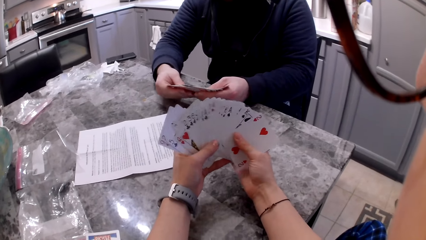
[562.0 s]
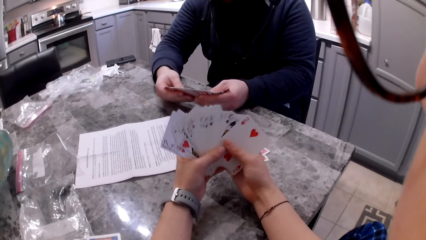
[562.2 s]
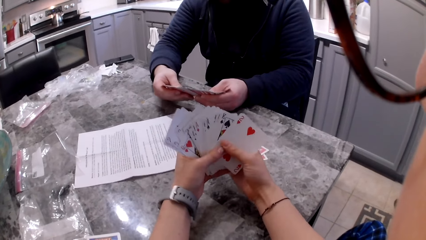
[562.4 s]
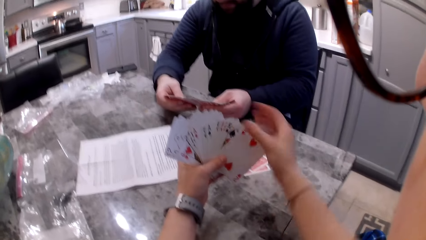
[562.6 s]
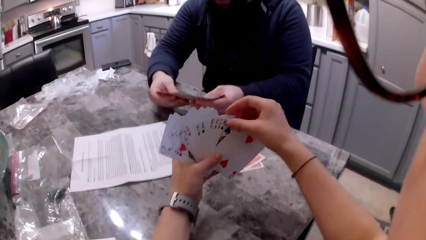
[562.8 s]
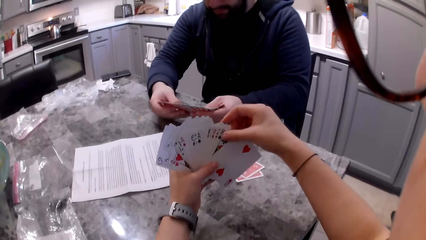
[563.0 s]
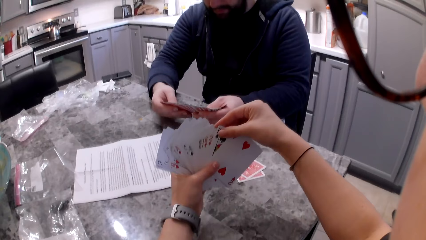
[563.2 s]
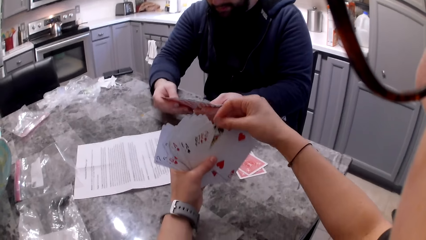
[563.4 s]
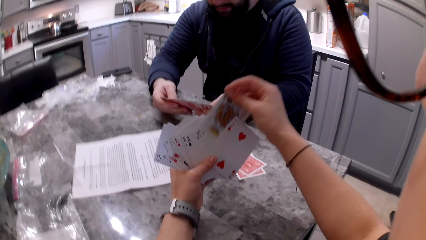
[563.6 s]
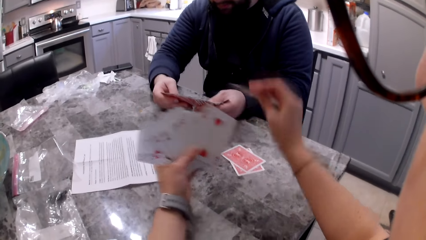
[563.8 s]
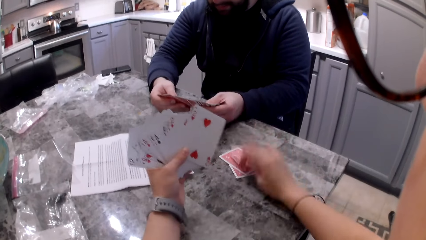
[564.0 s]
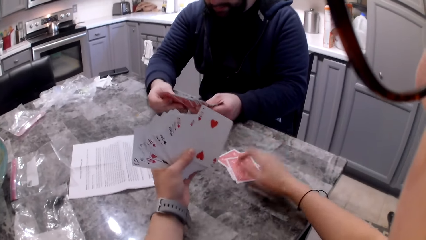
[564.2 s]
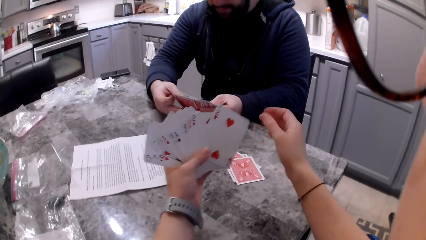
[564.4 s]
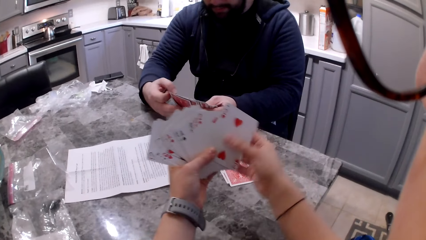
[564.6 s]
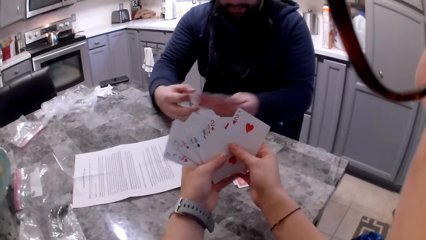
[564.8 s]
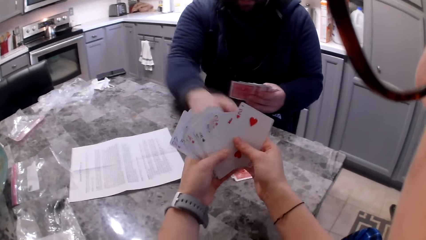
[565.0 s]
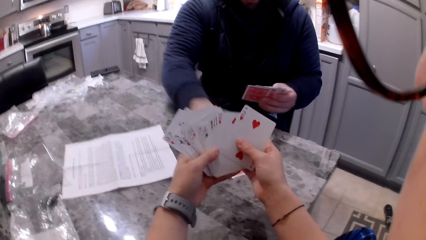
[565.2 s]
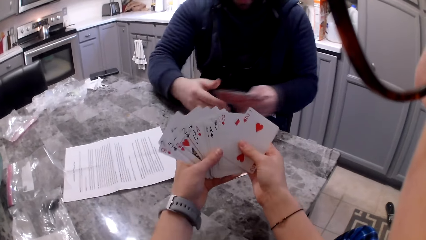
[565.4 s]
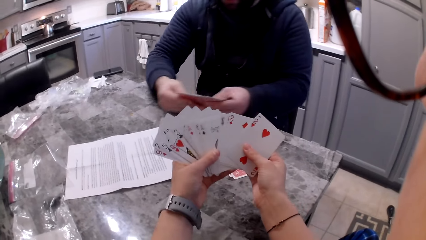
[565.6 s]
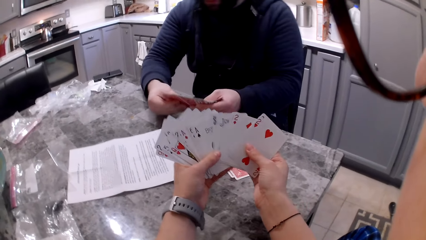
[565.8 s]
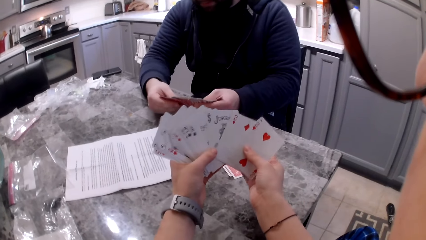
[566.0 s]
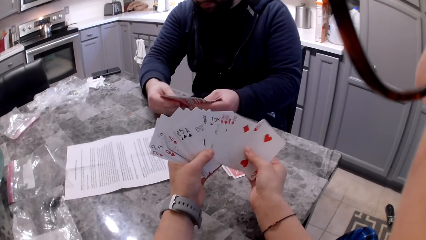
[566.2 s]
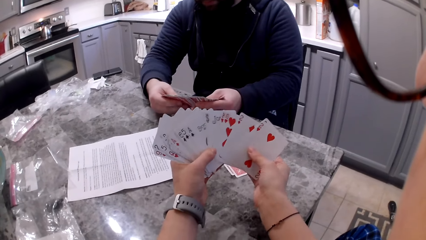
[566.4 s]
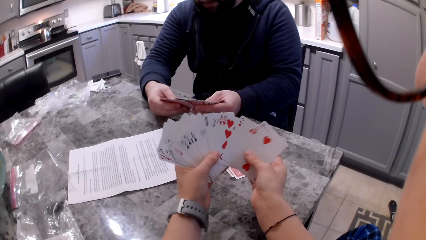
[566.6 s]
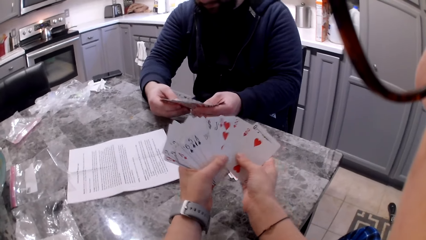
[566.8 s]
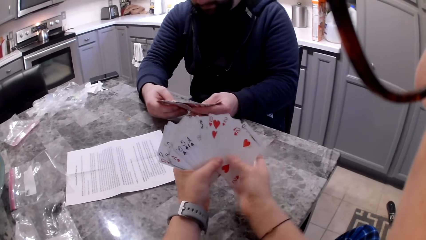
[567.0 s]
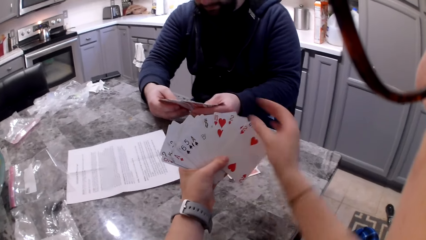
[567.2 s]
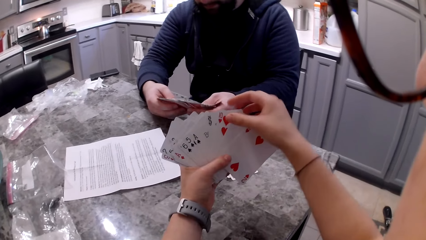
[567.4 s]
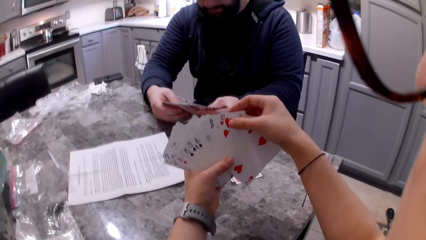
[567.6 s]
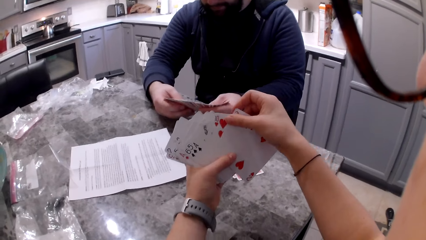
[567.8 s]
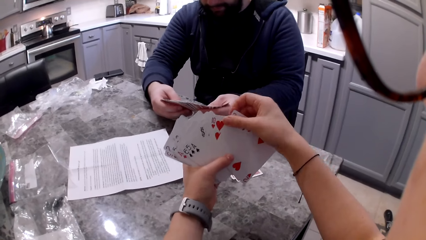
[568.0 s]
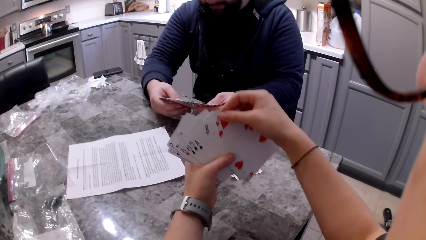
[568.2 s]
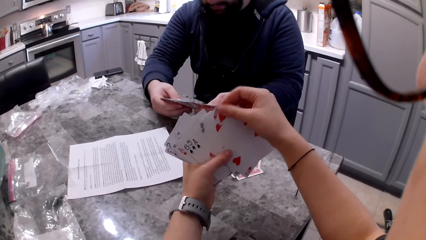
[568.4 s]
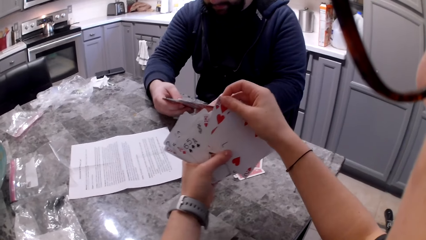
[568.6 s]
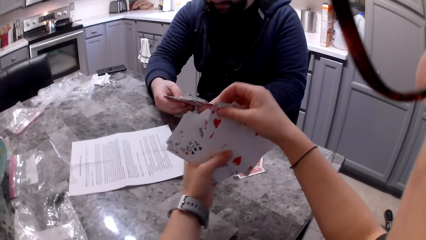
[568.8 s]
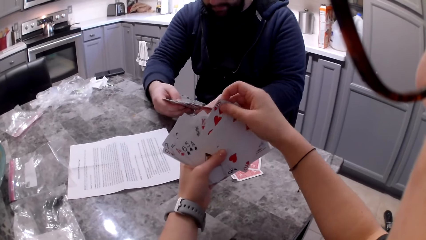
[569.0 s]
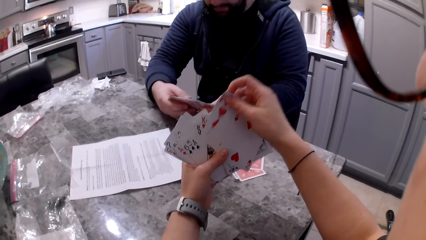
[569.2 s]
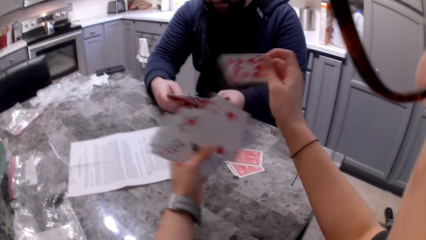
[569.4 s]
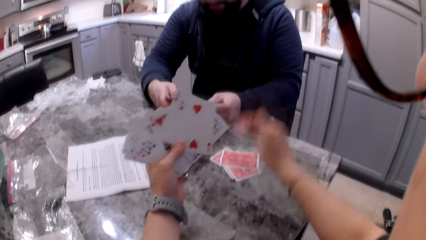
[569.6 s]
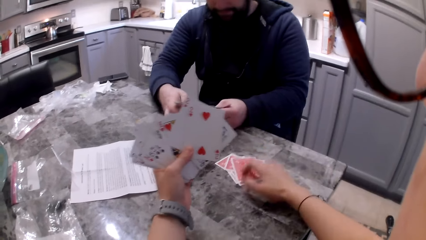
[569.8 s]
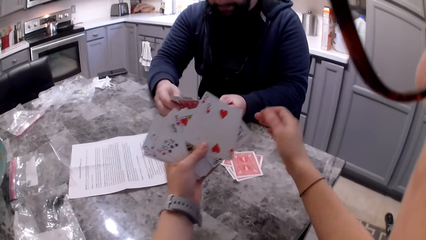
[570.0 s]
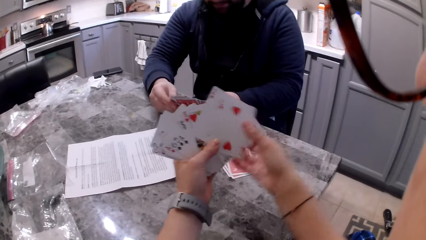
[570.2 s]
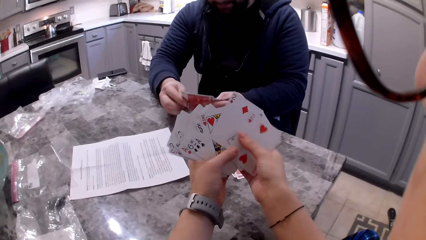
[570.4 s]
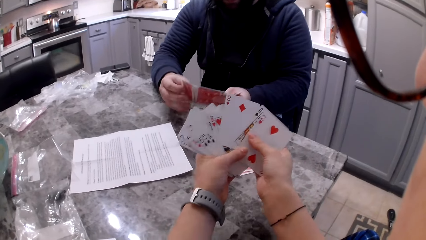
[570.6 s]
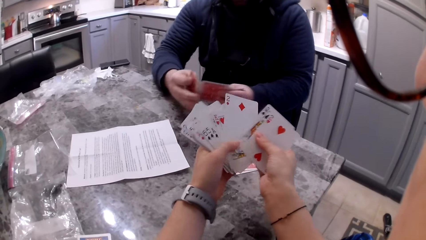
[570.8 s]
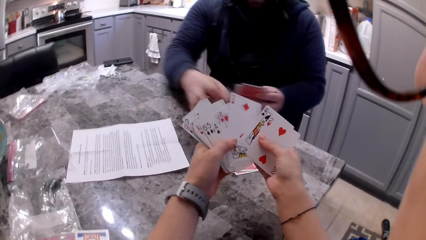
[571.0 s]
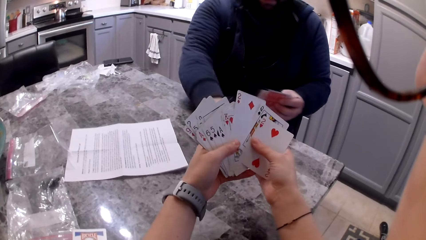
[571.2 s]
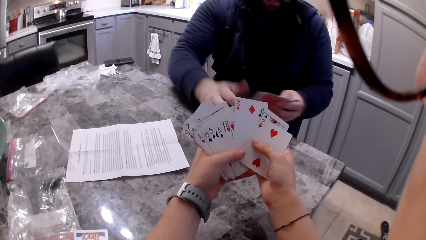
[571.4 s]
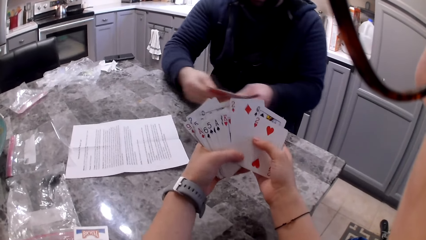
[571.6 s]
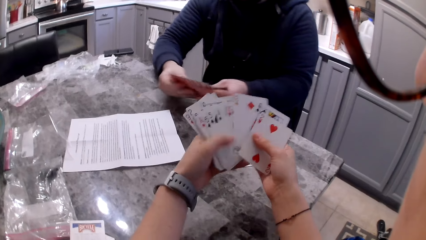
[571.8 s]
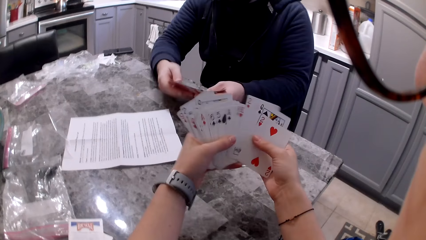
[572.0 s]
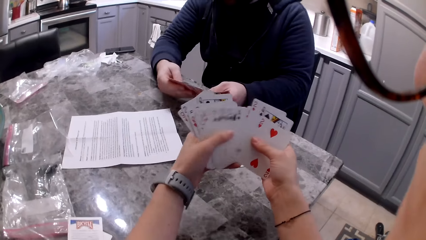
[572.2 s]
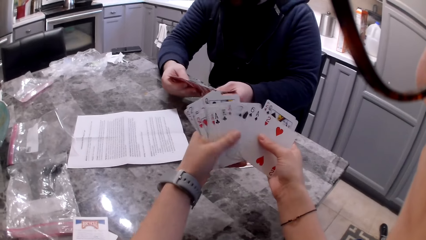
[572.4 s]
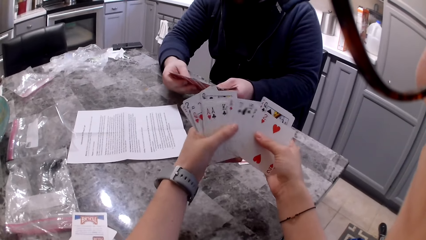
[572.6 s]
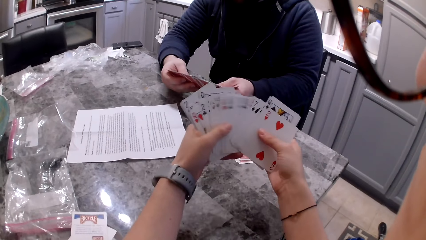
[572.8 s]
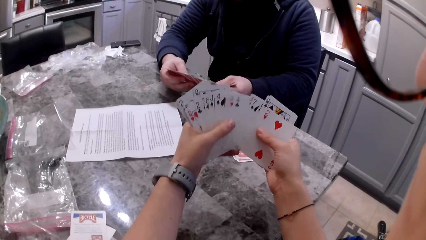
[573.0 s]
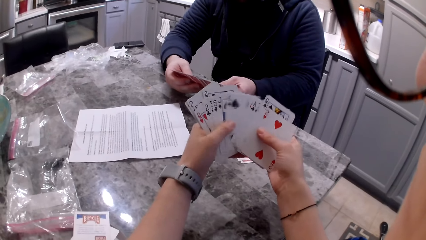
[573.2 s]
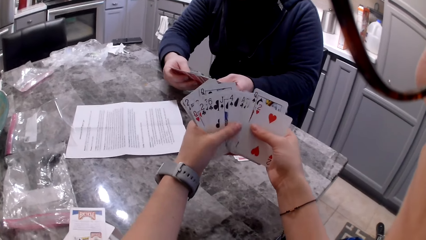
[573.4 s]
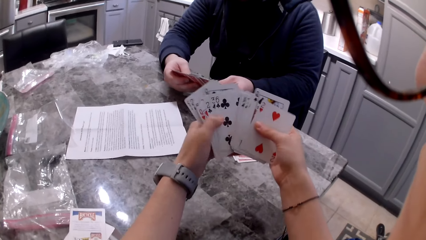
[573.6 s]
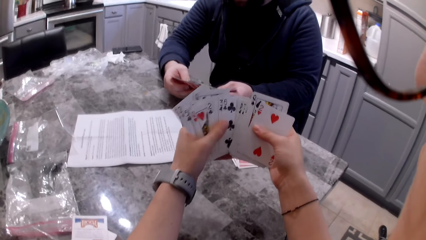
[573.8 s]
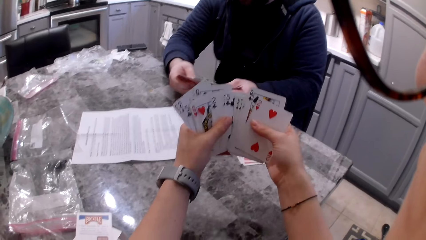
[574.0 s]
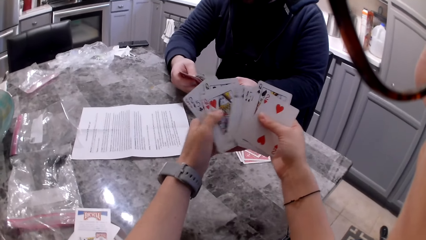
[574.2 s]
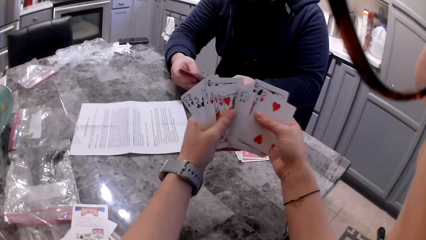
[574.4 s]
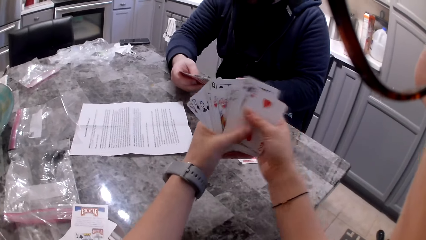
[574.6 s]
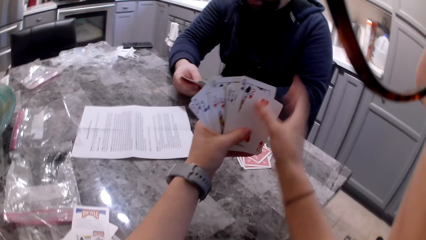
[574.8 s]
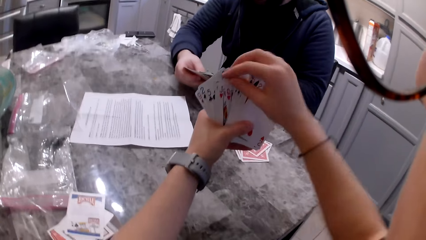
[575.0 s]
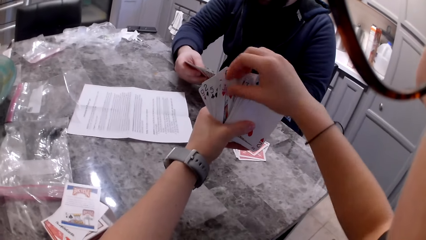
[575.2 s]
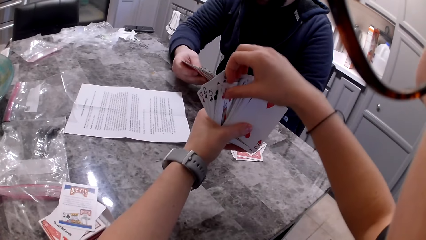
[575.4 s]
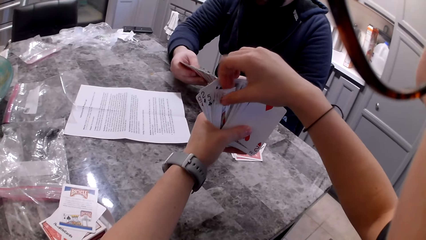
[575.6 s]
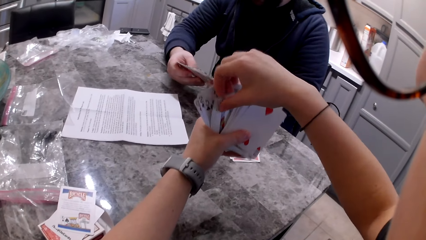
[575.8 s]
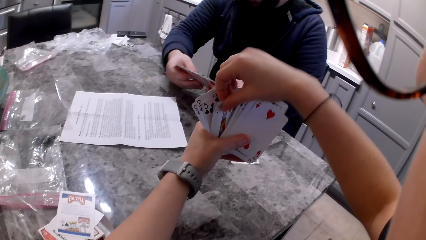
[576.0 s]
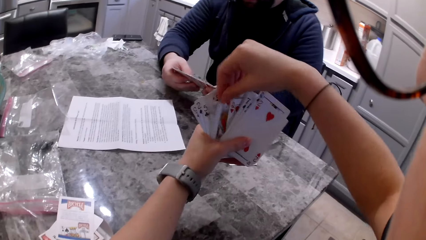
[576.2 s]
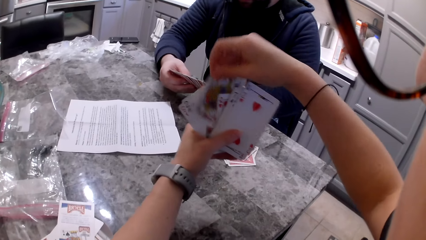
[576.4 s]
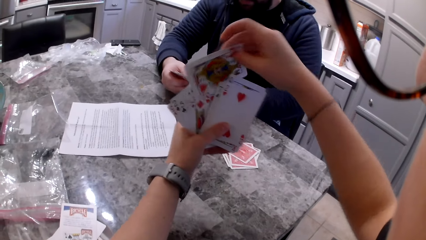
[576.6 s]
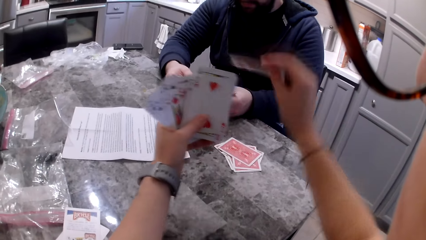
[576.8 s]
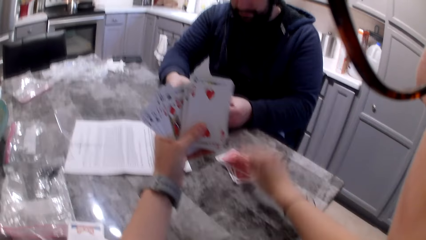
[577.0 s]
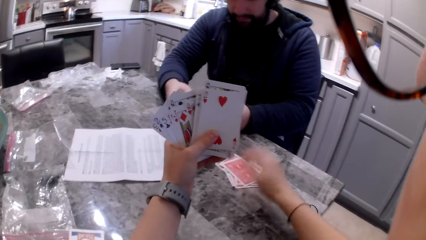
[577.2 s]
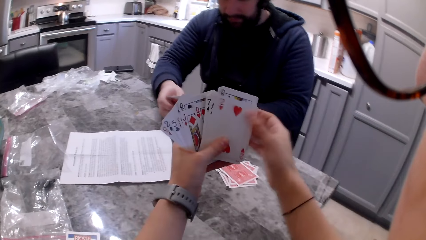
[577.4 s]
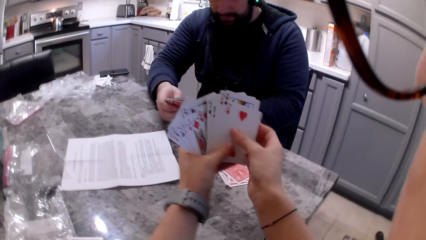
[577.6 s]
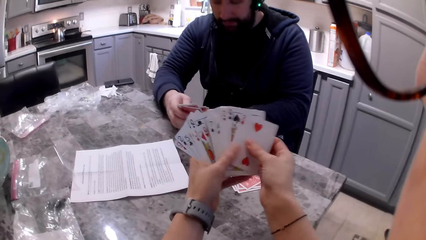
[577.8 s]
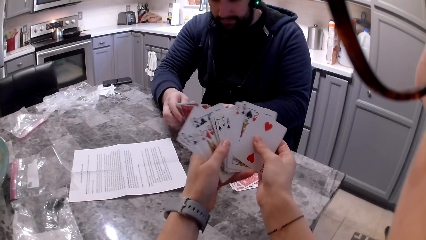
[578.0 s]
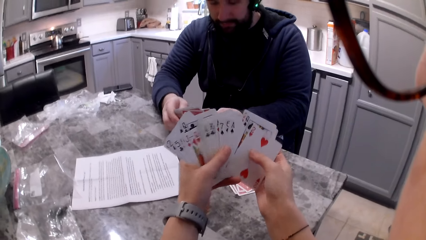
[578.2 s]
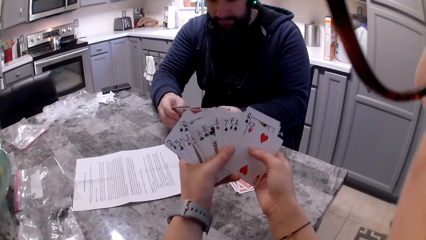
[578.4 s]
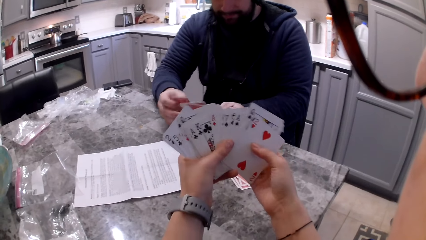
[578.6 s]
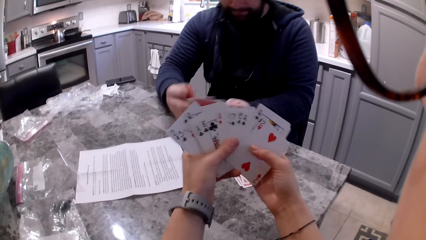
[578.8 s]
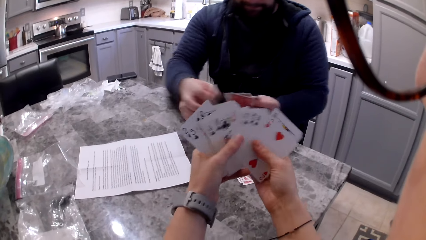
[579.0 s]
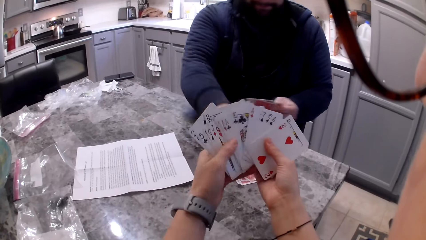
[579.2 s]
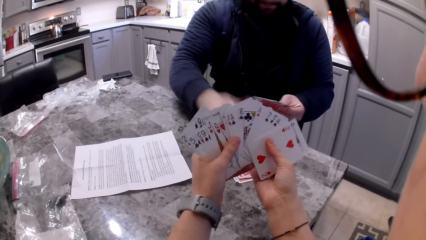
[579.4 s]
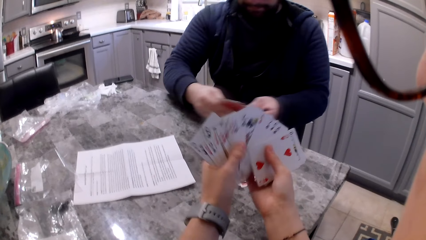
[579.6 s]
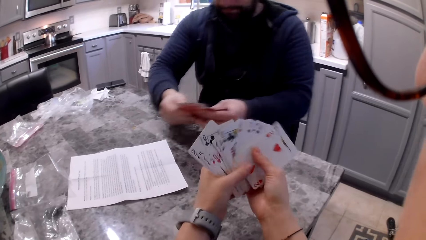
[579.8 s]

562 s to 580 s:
A man shuffles cards in his hands. The camera wearer picks a card with her right hand. She drops the card on the counter. She shuffles her cards. The man collects a card from the table. He touches a card on the counter with his right hand. He shuffles his cards. The camera wearer picks a card with her right hand. She drops the card on the counter. The man picks a card with his right hand. The camera wearer shuffles her cards. The man drops the card on the counter. He shuffles his cards. The camera wearer shuffles the cards in her hands. She picks a card with her right hand. She drops the card on the counter. She shuffles her cards. The man picks a card with his right hand. He drops the card on the counter. The camera wearer shuffles the cards in her hands.
